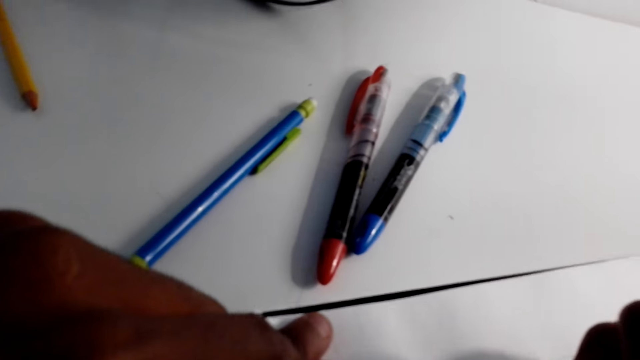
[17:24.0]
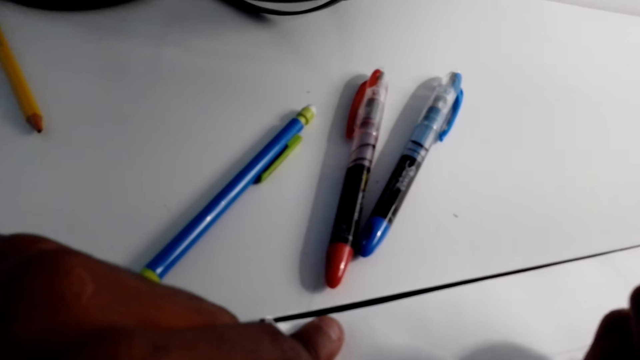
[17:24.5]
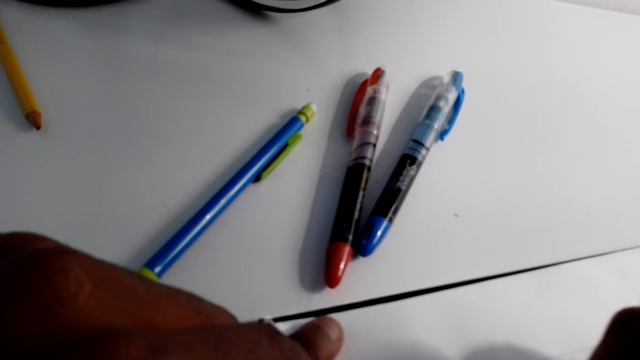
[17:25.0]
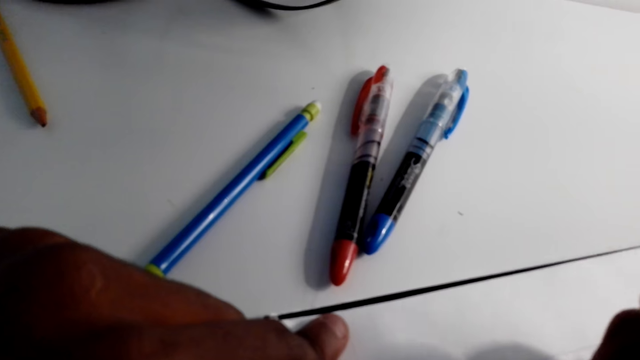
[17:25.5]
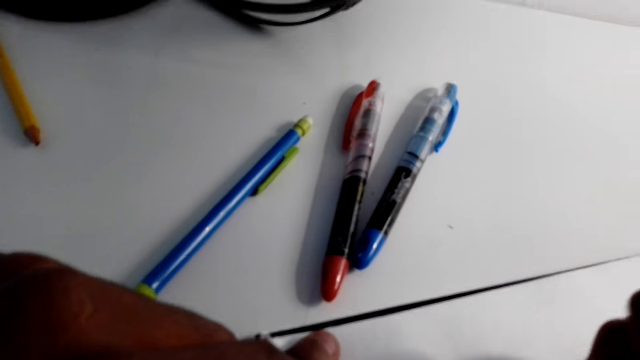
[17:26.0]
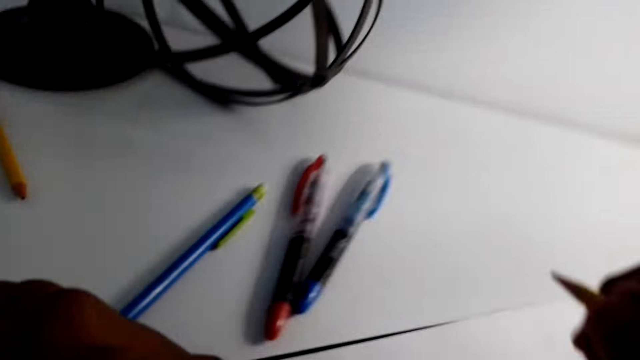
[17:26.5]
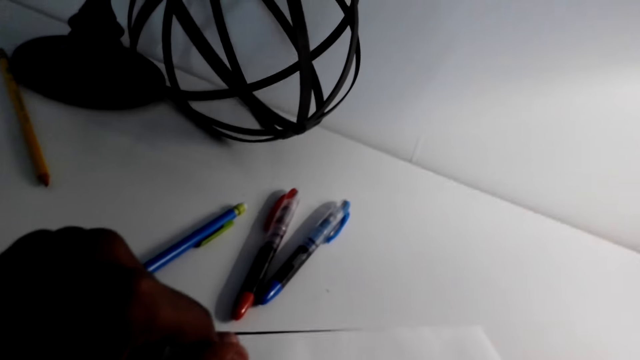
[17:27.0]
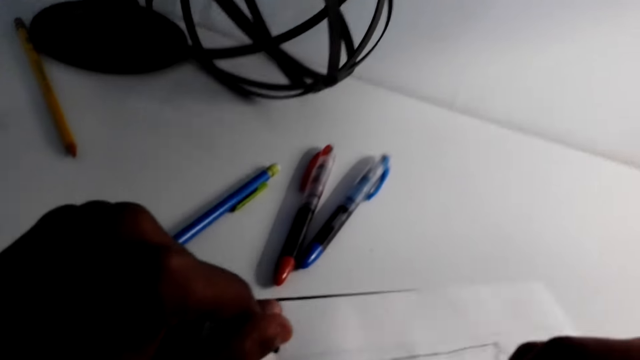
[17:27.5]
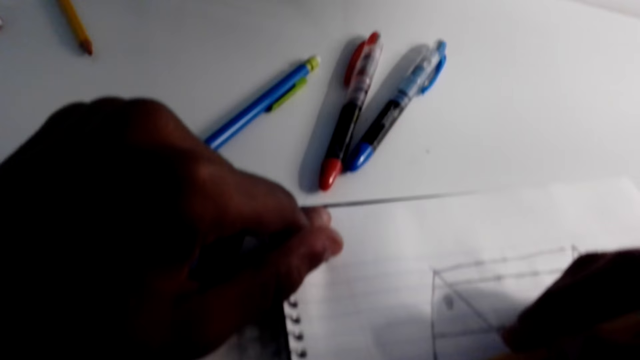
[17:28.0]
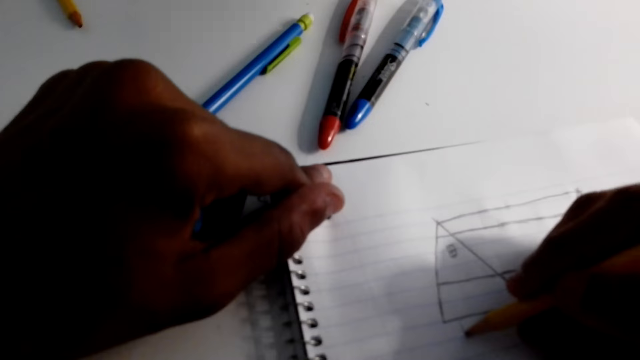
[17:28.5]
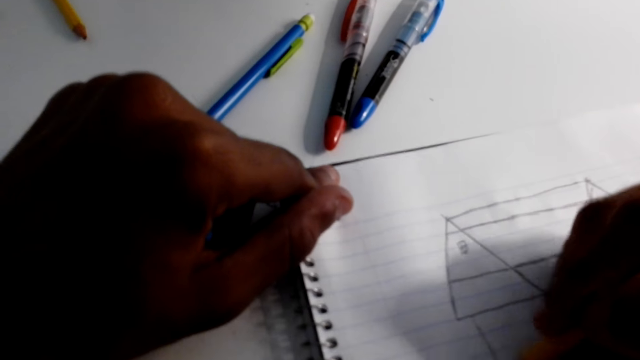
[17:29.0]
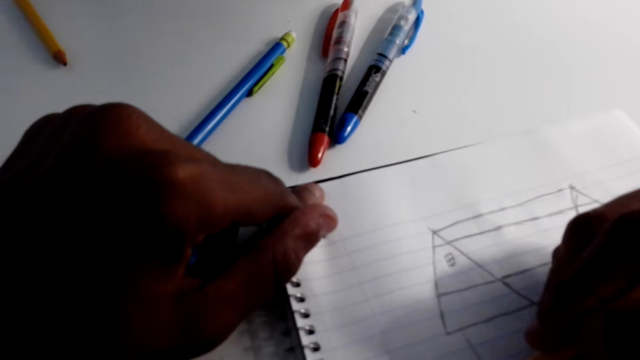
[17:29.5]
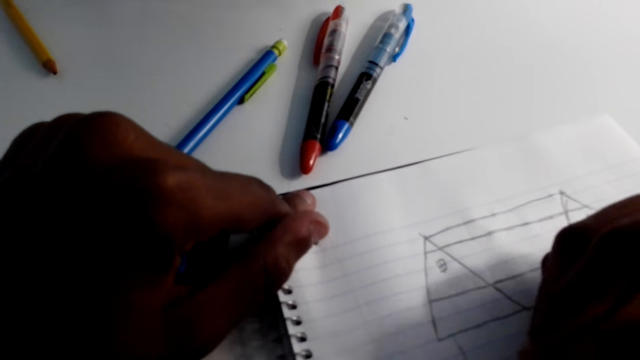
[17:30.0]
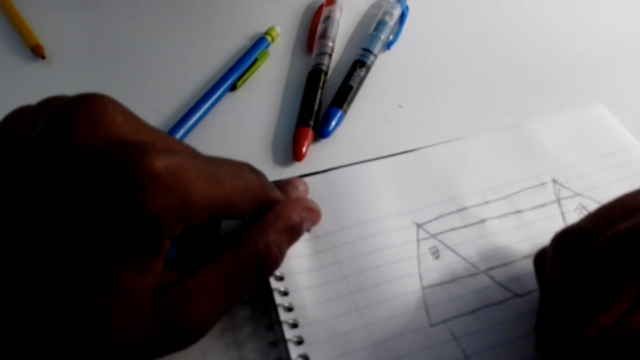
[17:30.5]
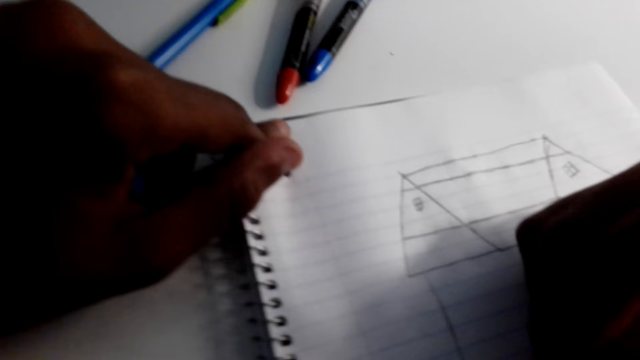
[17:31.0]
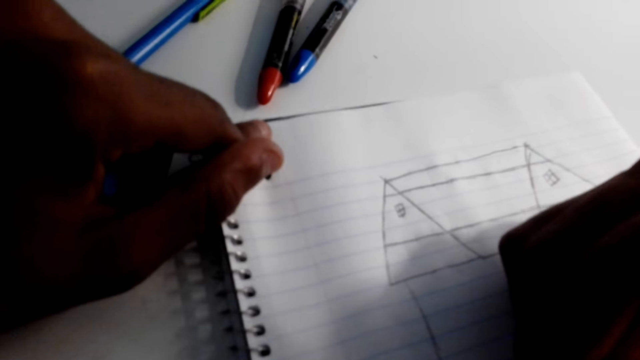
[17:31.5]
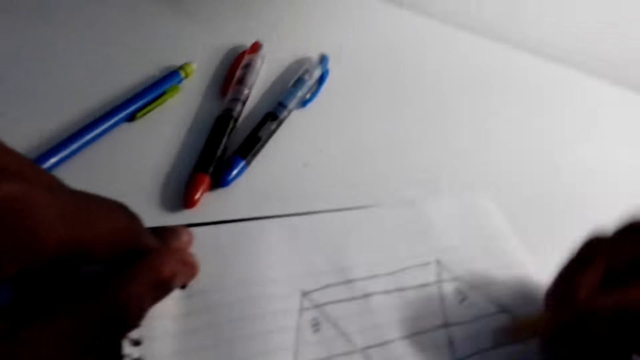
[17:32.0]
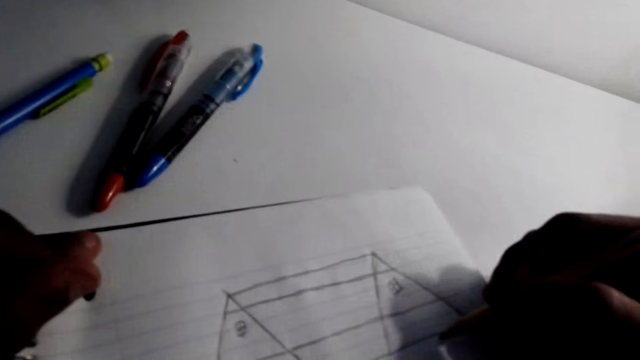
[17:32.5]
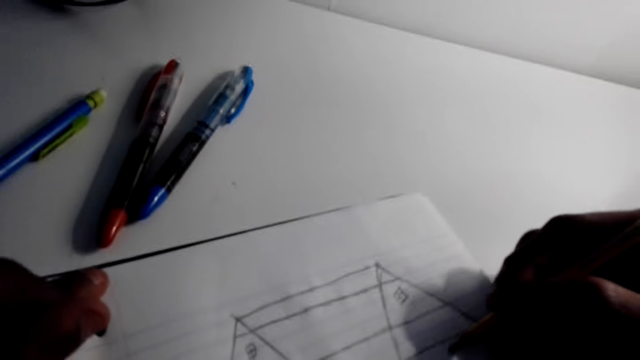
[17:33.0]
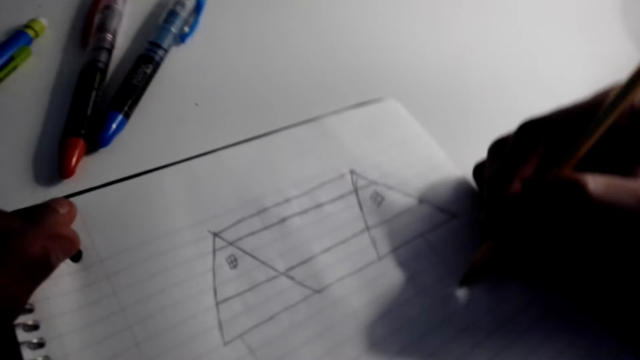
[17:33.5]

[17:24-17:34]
The camera wearer stops to draw. They turn on the left-hand side of the book. They draw a structure of a house on the notebook.

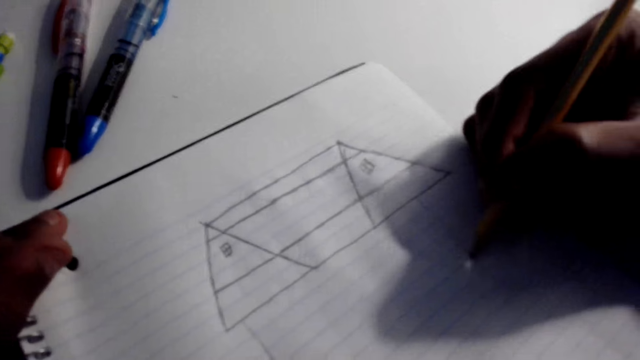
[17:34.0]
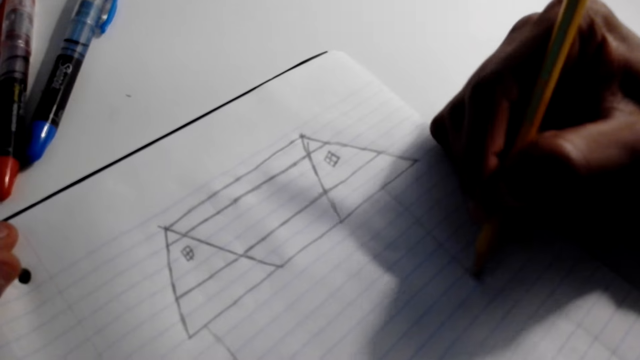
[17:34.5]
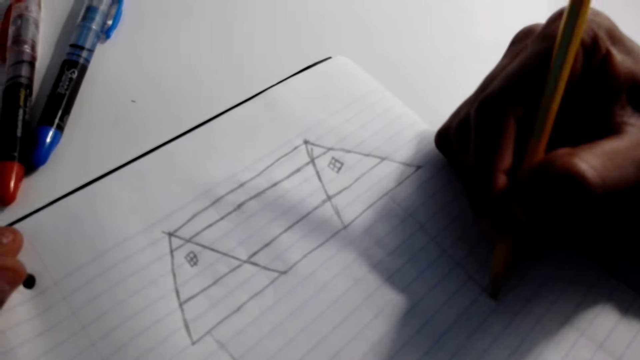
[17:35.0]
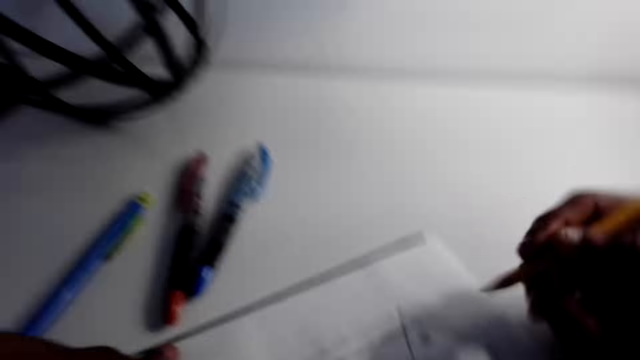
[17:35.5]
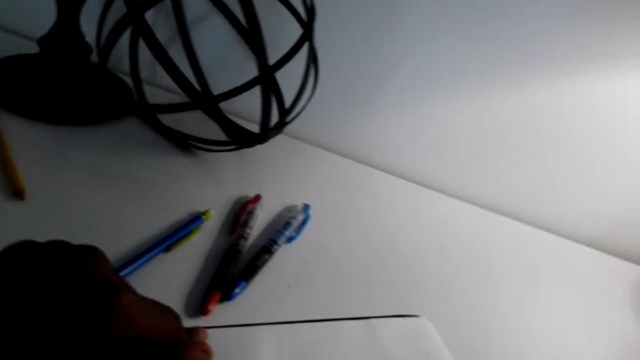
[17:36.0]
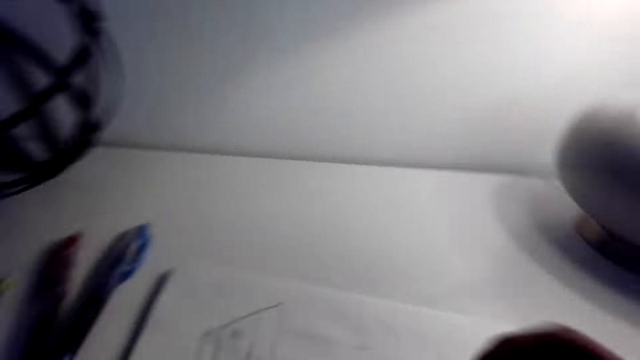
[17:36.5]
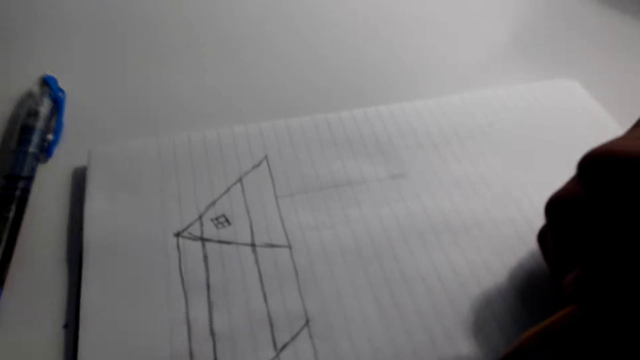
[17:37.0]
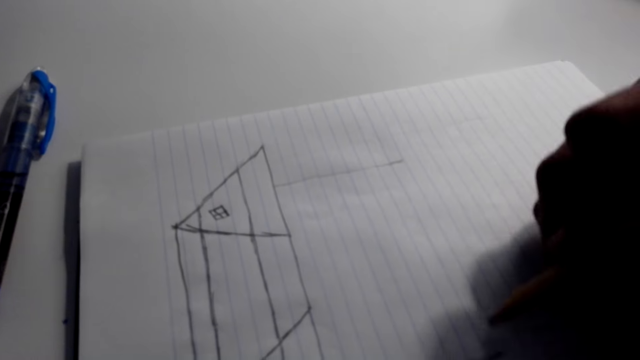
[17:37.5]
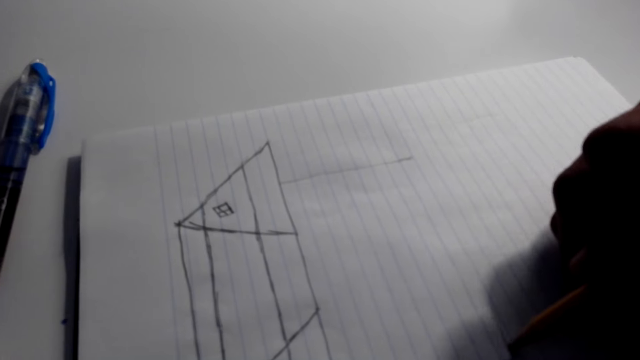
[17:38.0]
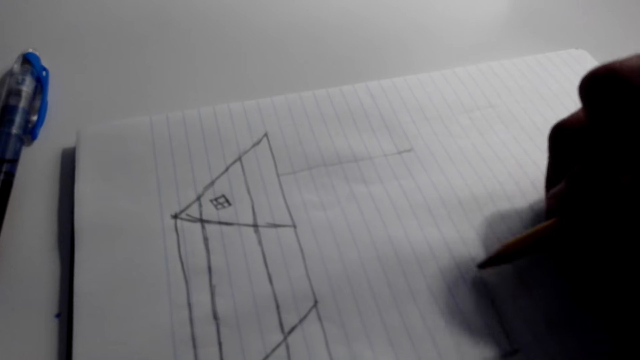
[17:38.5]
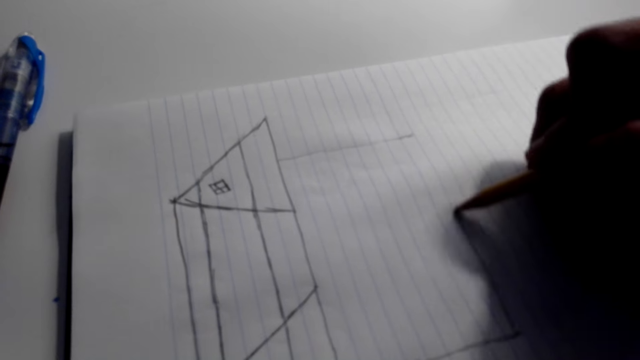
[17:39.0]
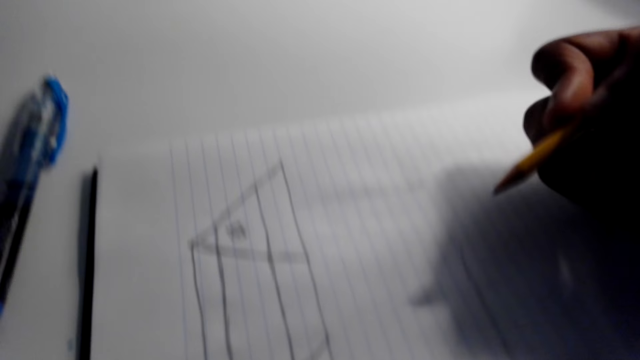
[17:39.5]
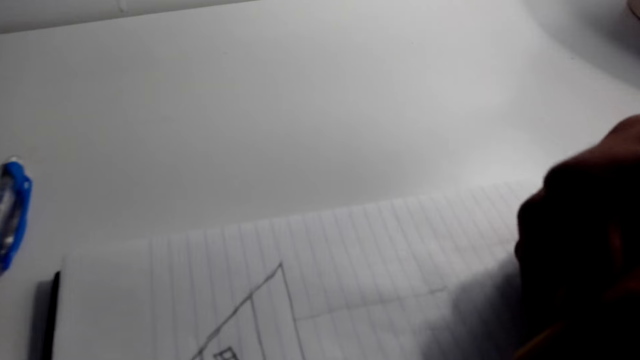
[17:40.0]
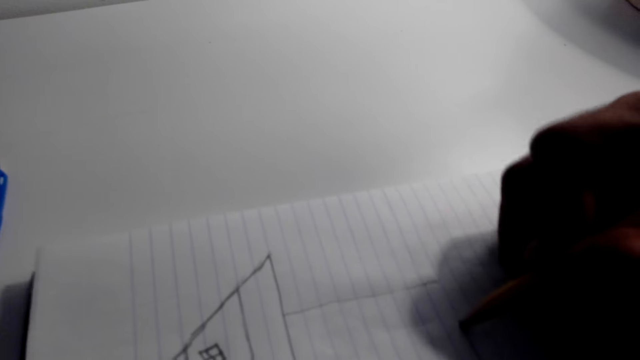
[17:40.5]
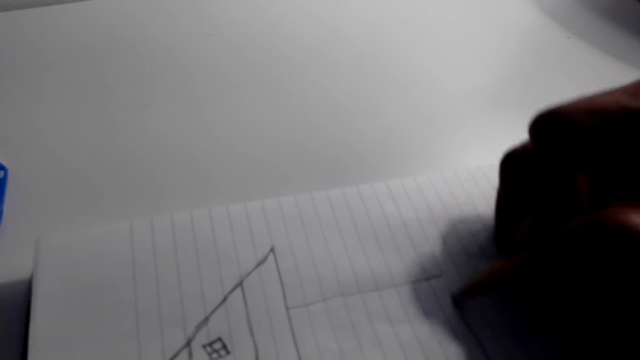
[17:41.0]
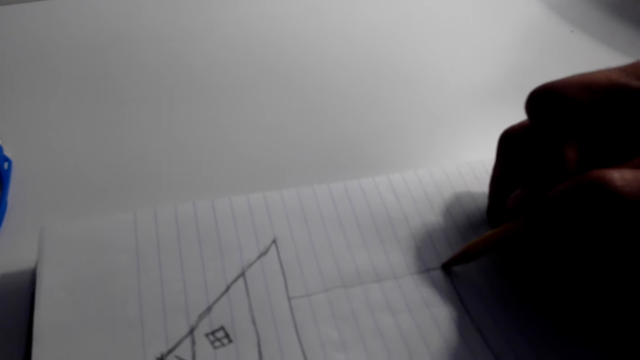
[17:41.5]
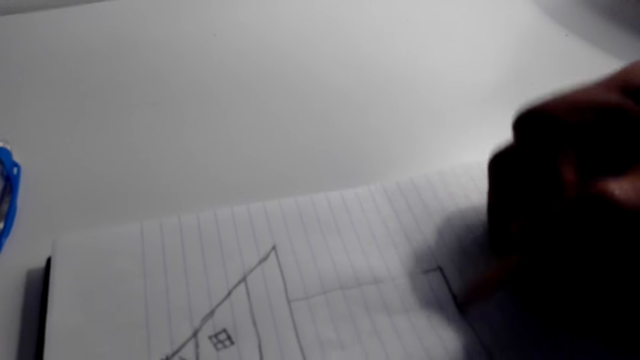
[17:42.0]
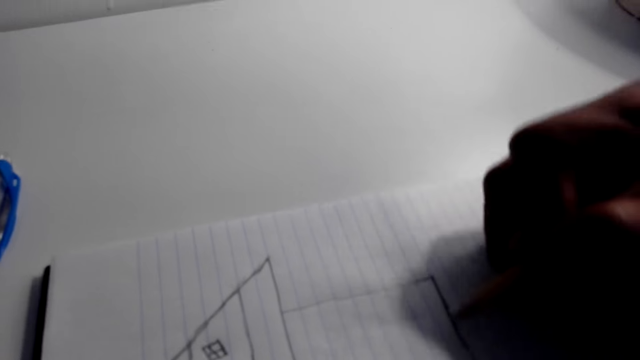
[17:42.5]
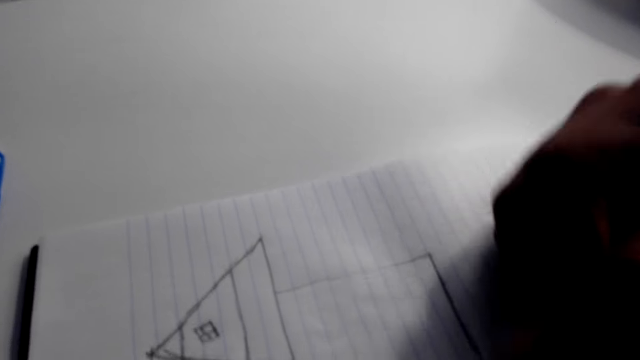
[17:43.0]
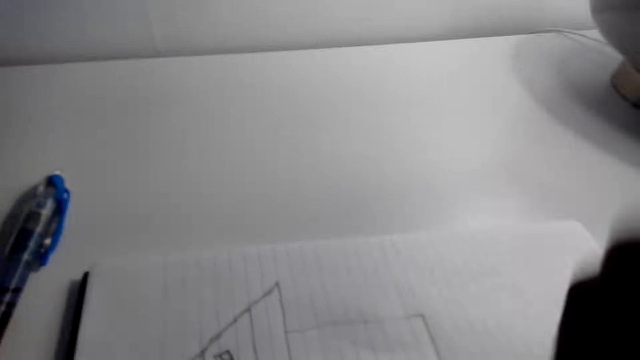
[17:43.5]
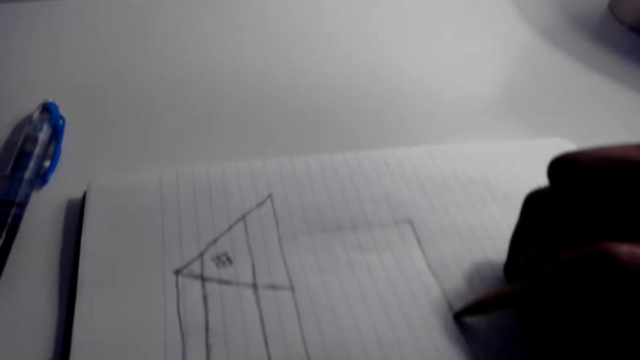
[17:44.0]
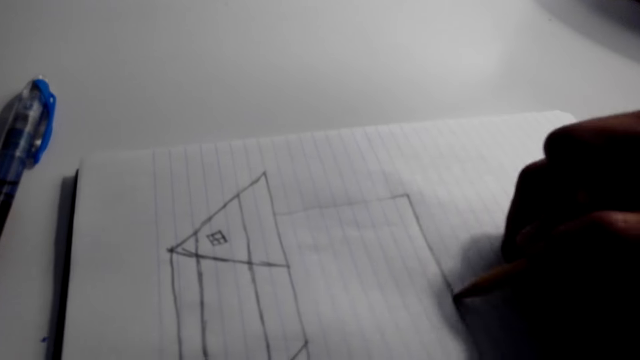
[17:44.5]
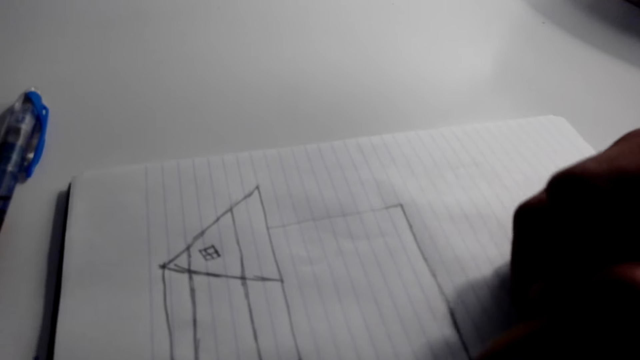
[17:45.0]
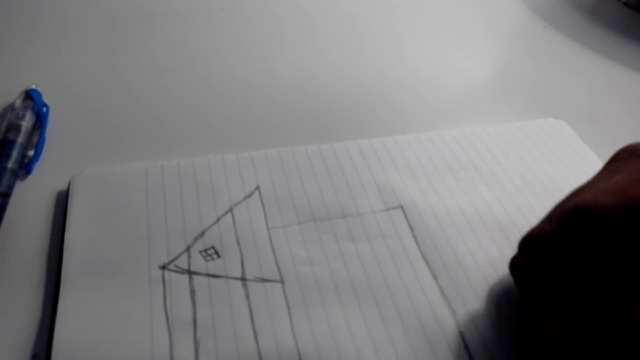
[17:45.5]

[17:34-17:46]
The camera wearer turns on the left-hand side of the book. They tilt the notebook. They draw a structure of a house on the notebook.
